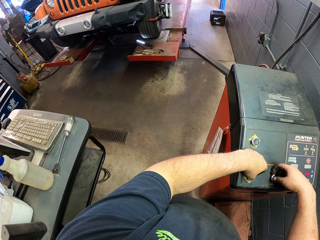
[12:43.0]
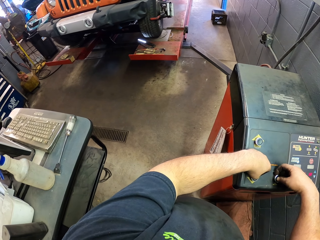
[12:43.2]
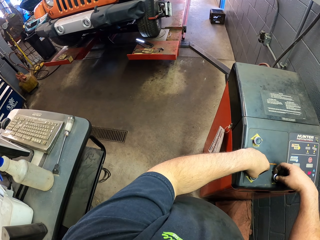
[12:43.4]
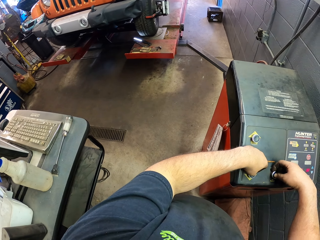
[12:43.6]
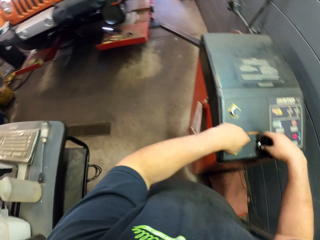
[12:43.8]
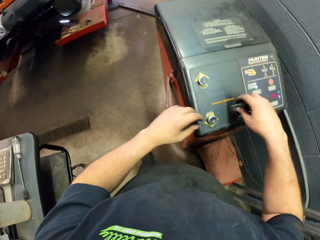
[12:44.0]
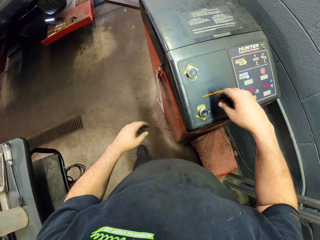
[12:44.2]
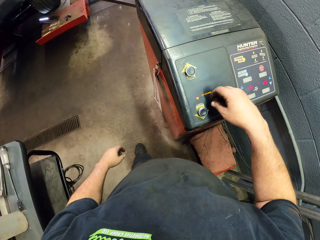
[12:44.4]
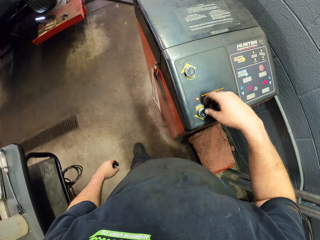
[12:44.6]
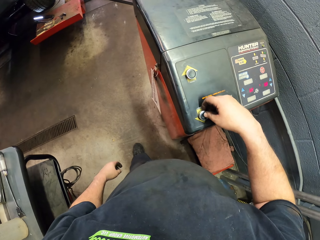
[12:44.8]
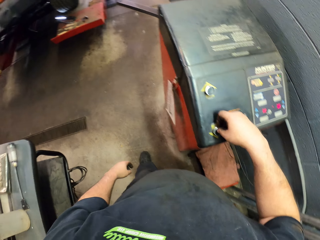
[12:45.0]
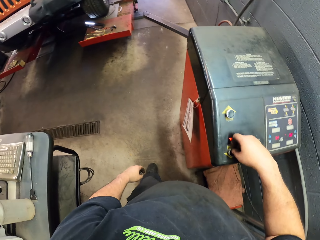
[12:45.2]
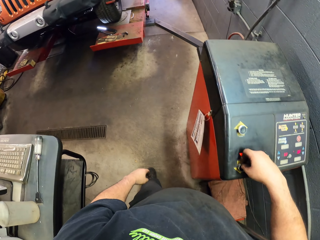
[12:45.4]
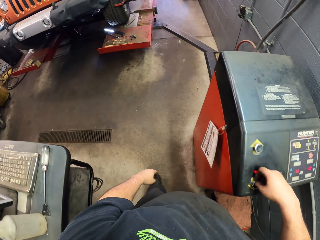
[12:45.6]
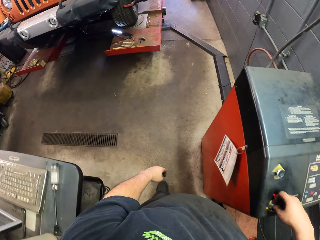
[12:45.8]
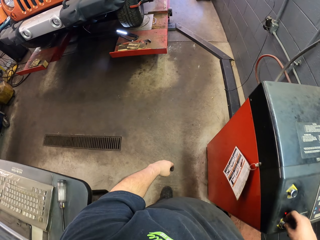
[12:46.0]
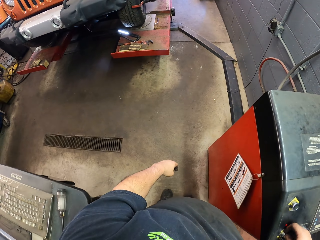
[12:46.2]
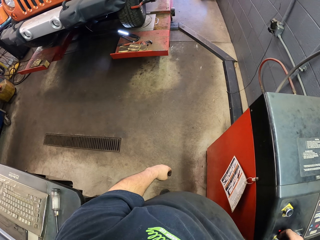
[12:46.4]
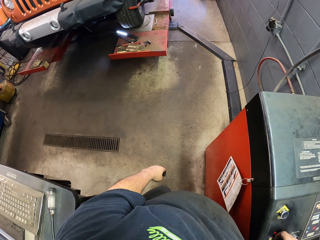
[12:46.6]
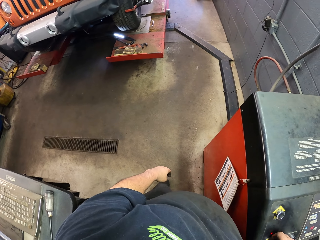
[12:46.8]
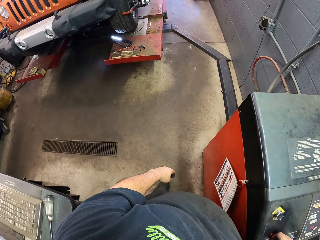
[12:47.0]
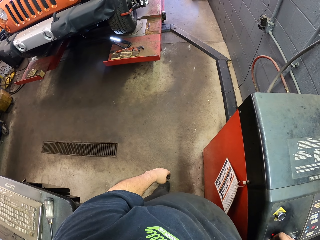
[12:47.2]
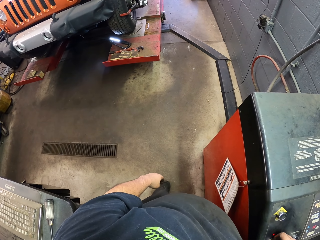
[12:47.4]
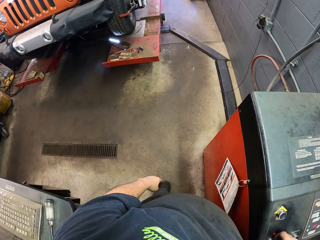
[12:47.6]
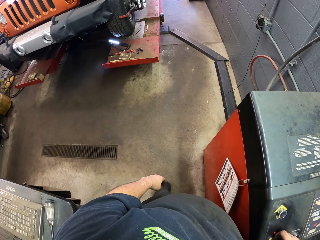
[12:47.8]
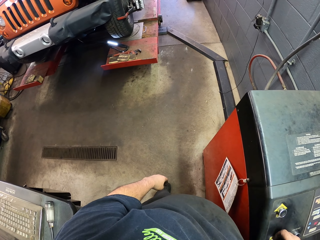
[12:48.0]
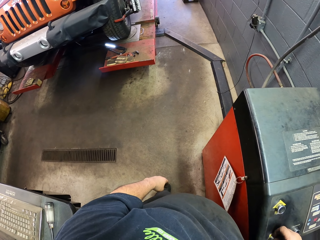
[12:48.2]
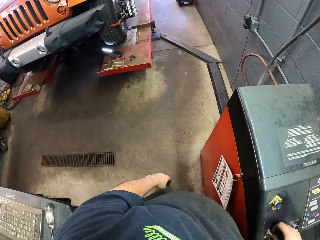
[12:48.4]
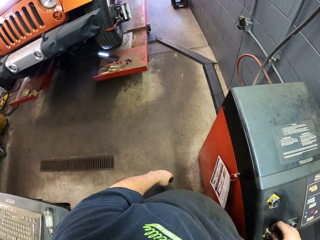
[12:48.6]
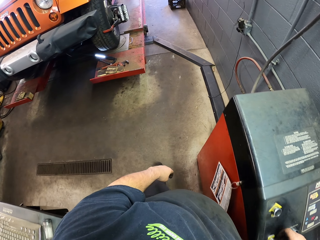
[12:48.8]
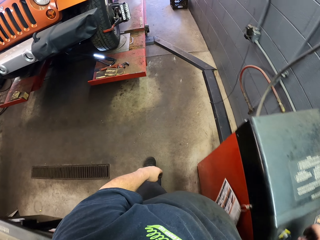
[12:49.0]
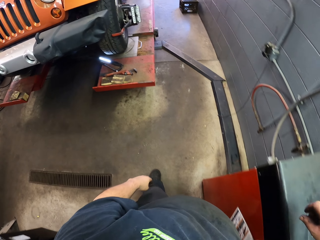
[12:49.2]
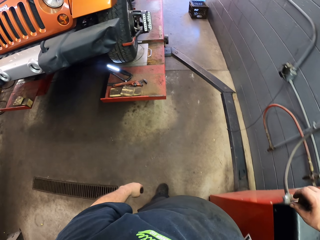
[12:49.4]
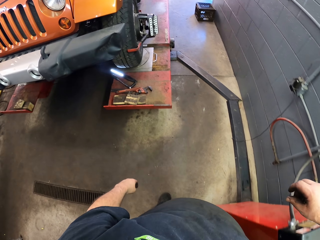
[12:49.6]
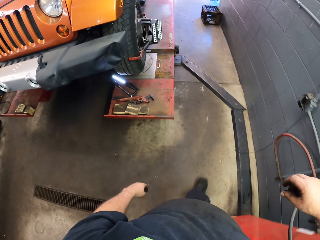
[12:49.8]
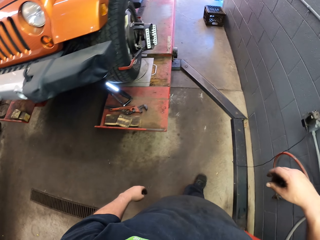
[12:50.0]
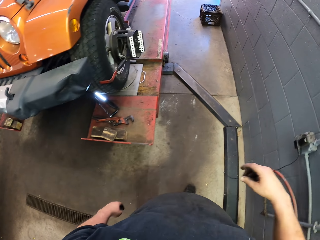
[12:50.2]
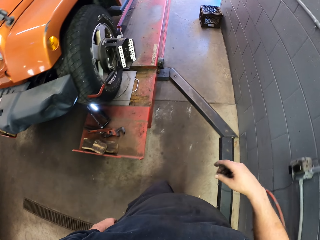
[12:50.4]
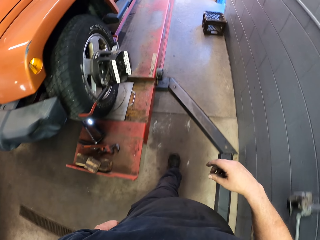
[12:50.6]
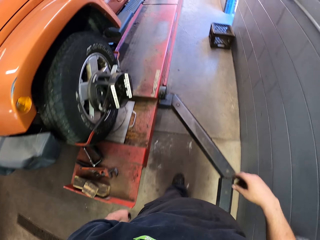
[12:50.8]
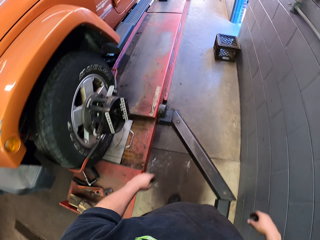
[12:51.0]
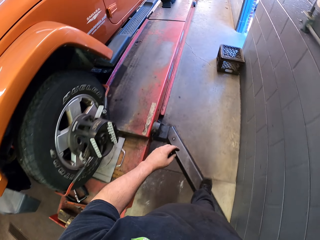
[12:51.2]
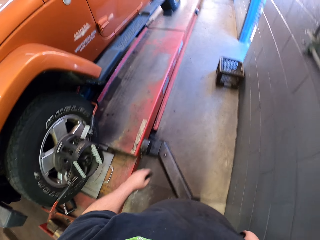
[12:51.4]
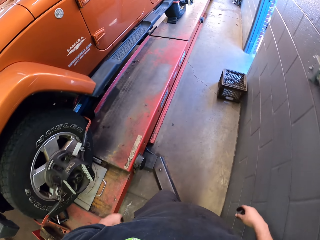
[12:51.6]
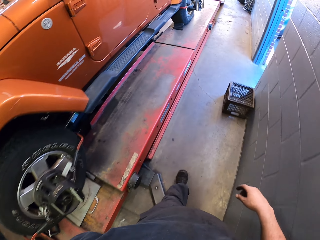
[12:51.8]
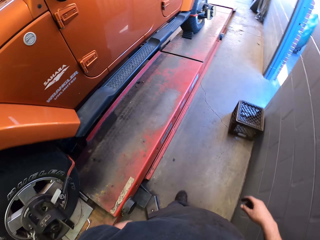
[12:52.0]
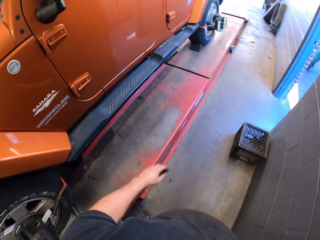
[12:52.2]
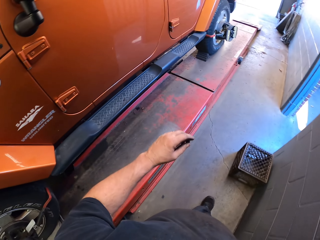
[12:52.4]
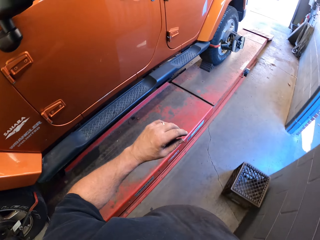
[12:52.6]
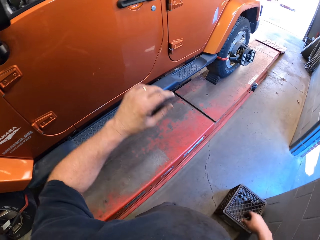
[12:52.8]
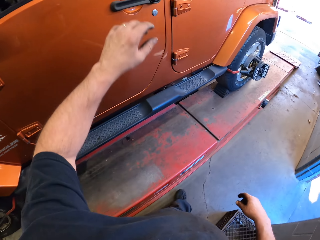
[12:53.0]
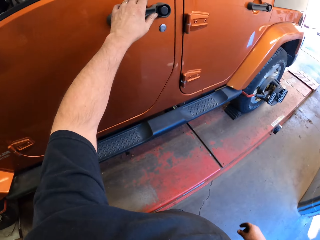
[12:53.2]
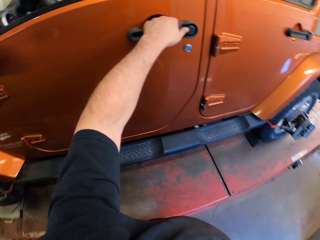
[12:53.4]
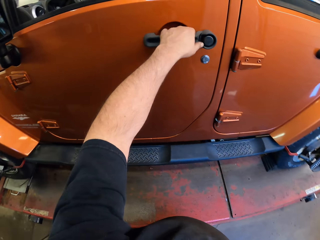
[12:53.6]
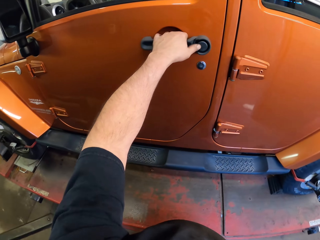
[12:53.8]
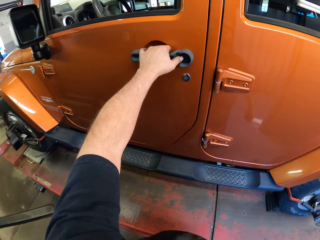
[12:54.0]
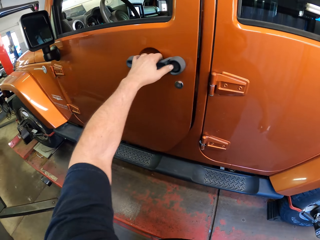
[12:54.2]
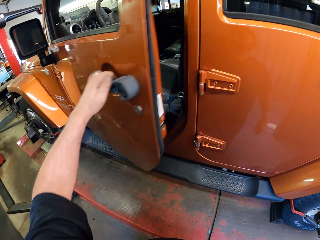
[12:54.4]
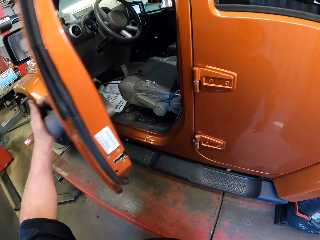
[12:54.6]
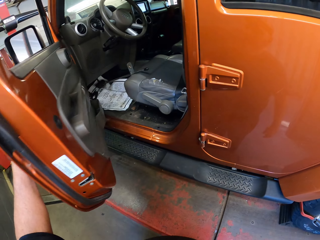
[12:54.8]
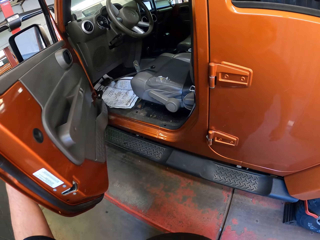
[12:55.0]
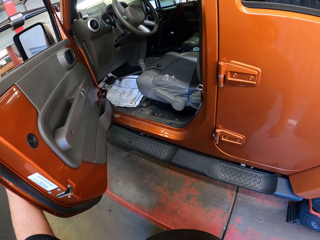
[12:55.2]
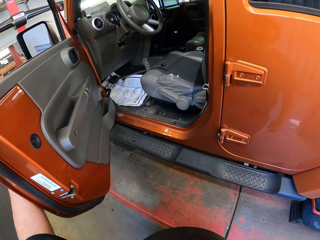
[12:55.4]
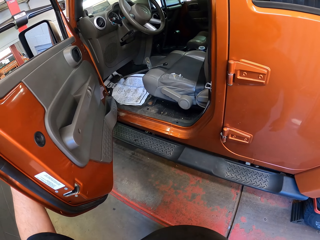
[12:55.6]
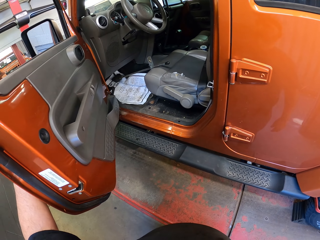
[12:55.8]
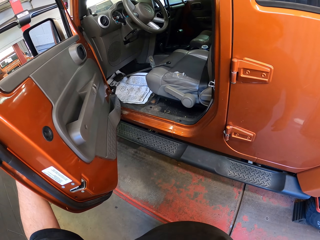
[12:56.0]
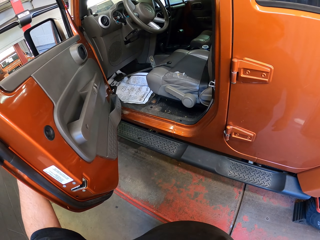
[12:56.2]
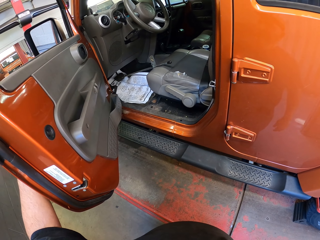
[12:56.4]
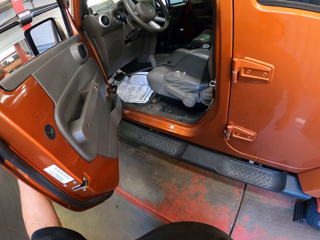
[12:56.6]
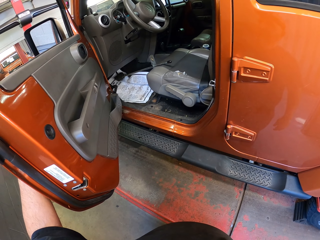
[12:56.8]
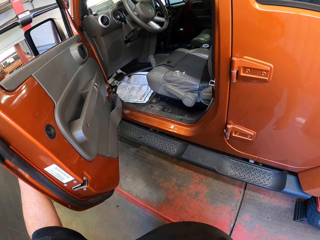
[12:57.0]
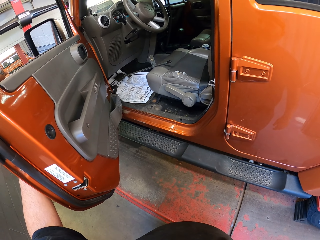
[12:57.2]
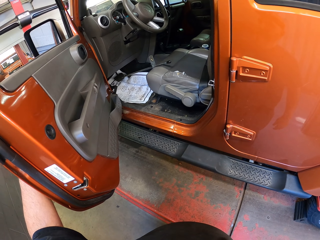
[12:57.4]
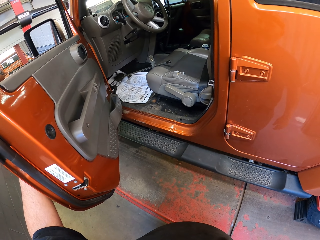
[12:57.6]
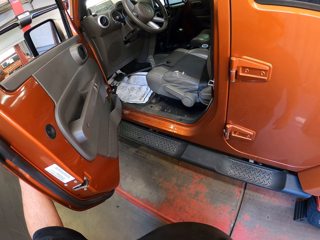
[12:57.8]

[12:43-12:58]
The camera wearer moves around the room. They open the car door.

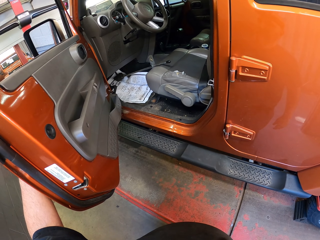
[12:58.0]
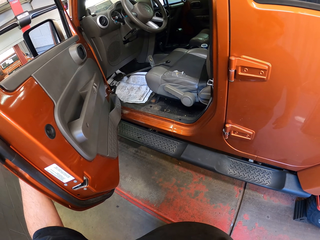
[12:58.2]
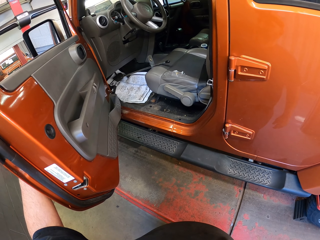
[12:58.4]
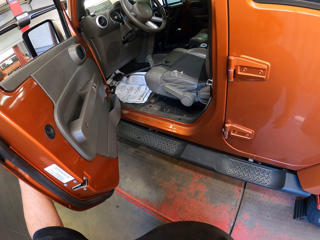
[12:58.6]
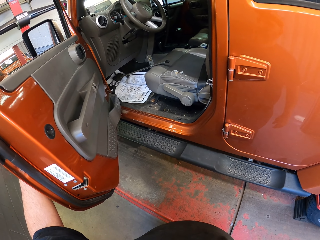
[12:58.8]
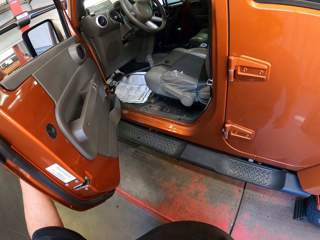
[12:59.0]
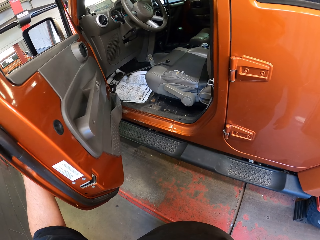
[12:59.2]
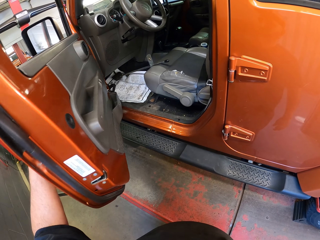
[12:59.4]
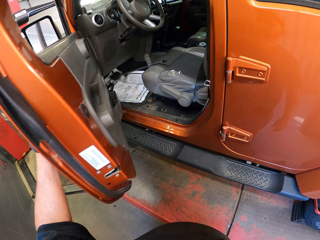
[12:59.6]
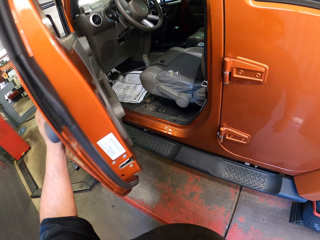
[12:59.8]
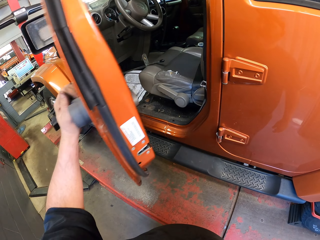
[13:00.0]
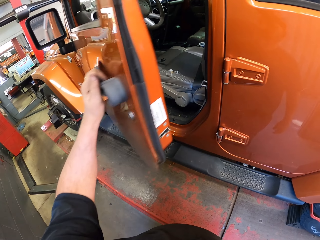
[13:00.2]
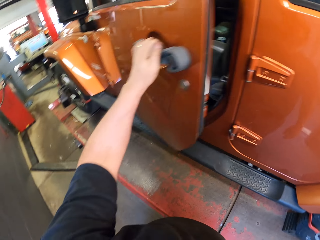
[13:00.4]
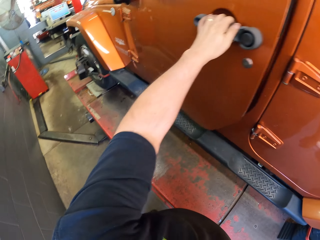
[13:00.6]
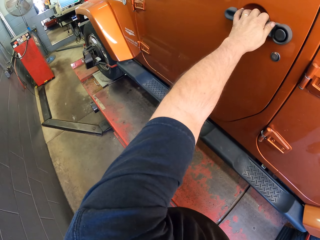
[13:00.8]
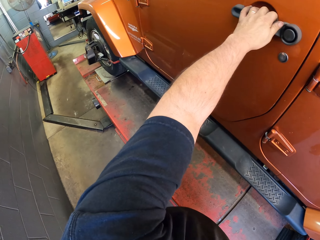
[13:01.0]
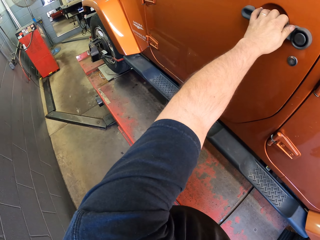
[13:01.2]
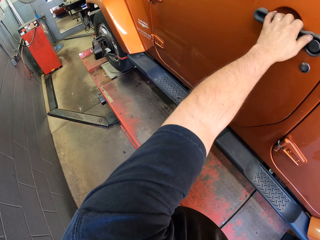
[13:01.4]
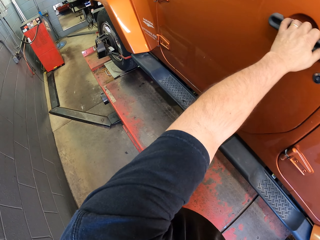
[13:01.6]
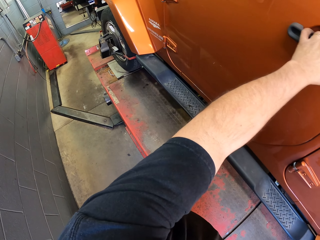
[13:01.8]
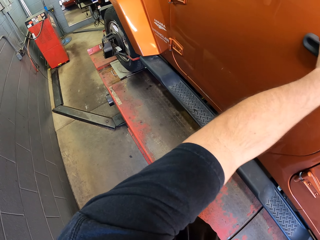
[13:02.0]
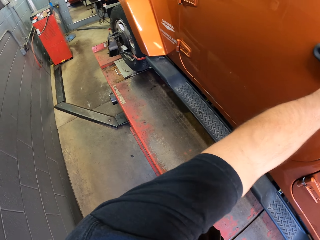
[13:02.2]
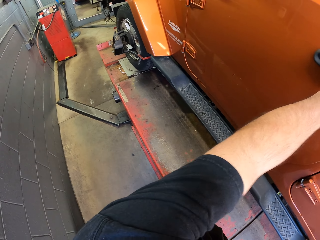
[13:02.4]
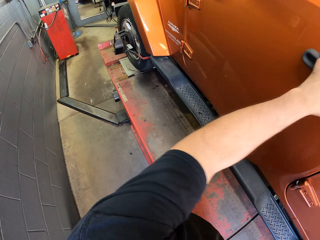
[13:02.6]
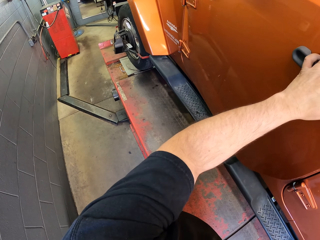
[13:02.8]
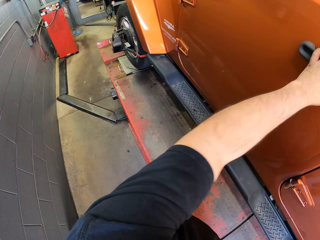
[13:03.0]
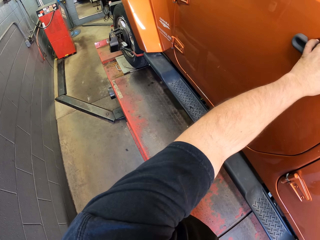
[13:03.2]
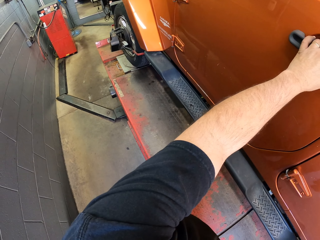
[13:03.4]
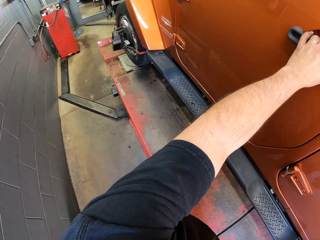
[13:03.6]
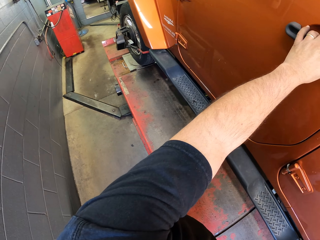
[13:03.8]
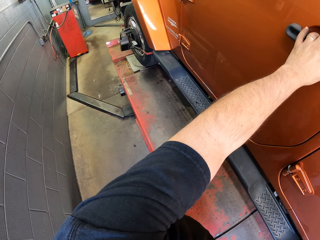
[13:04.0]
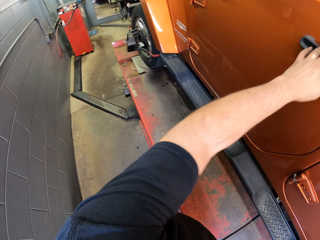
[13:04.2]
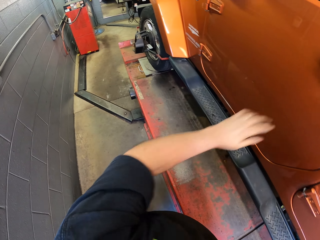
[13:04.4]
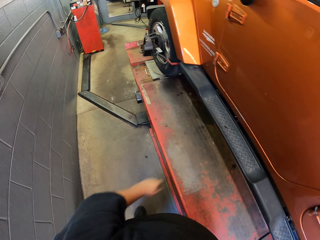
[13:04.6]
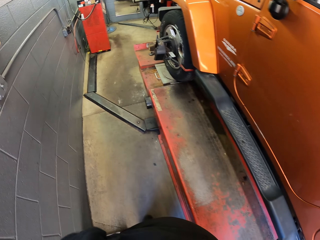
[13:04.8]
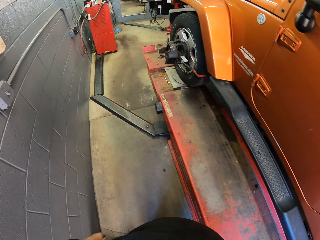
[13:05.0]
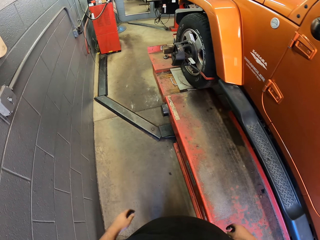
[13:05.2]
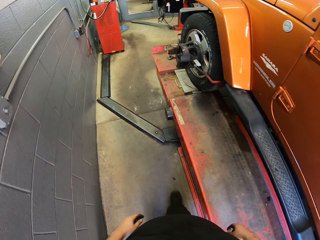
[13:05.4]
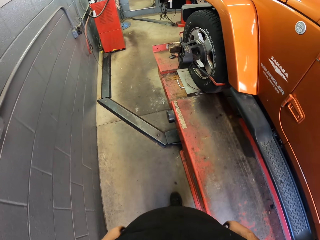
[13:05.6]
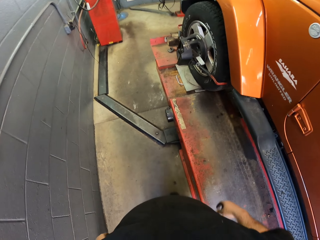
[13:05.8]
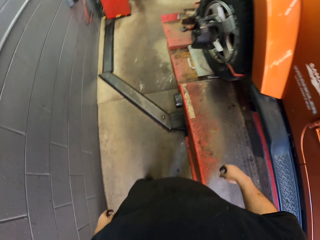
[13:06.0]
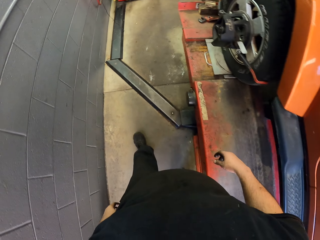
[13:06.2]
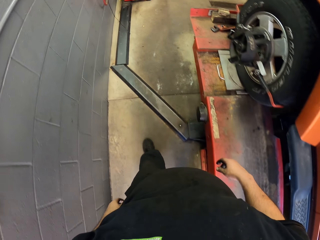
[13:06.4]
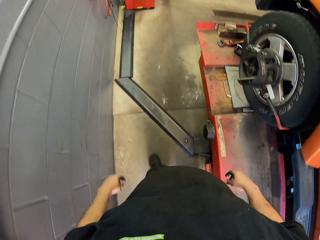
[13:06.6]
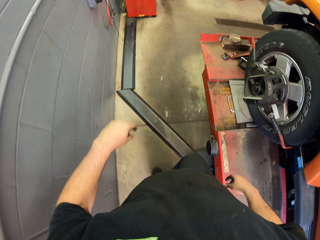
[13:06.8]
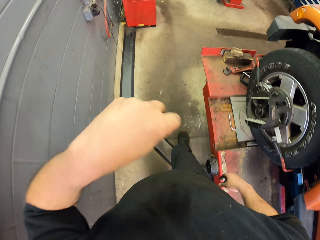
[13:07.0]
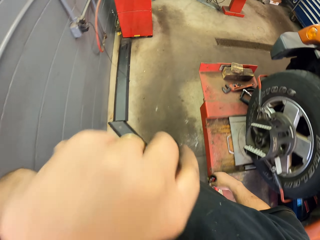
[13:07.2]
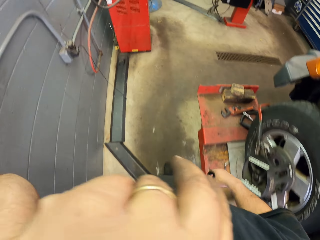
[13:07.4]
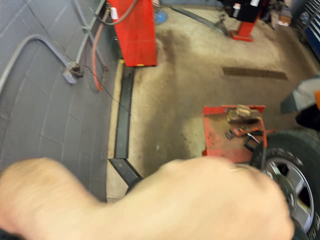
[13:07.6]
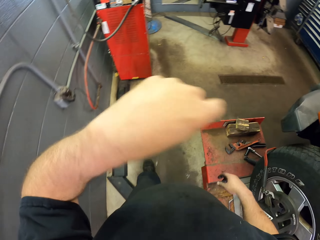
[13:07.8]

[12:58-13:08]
The camera wearer closes the car door. They open the car door and close the car door. They move around the garage.
